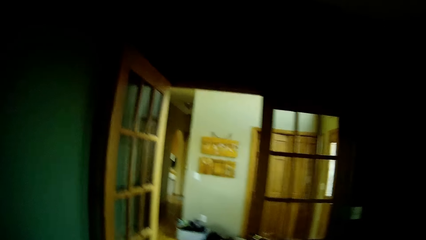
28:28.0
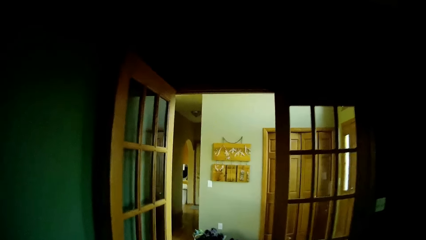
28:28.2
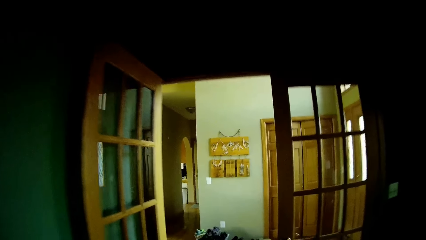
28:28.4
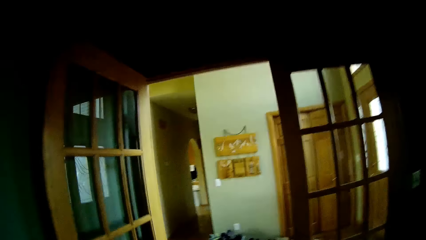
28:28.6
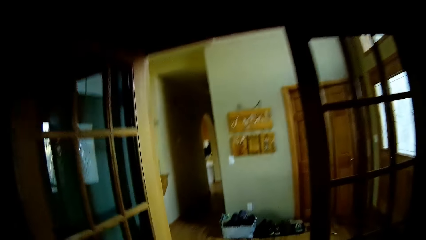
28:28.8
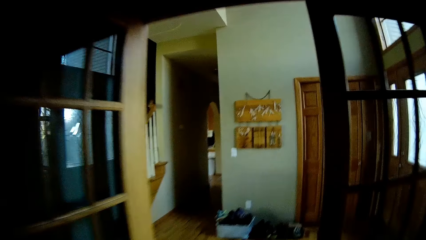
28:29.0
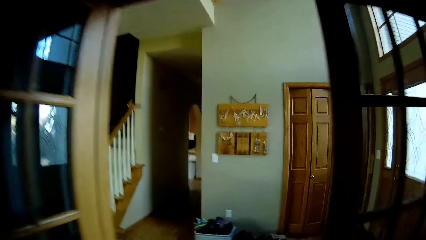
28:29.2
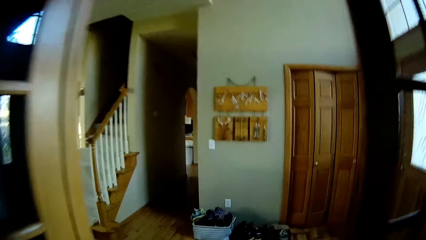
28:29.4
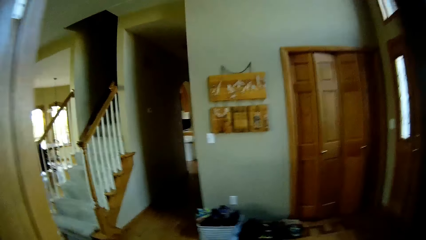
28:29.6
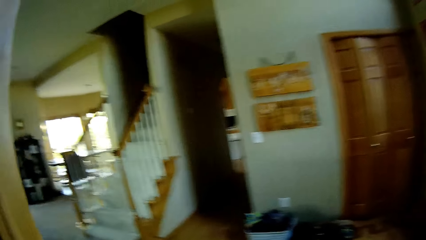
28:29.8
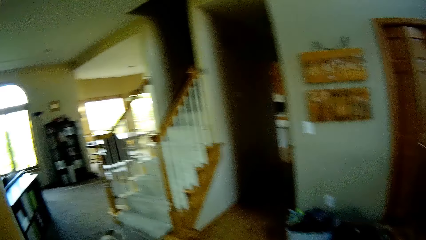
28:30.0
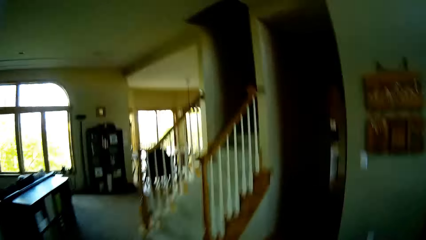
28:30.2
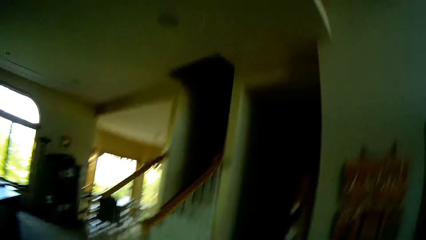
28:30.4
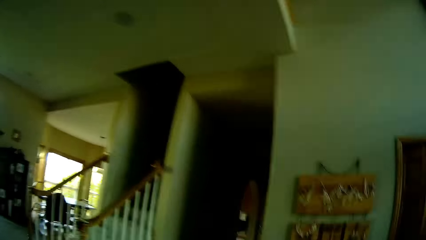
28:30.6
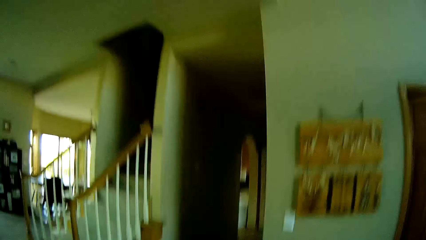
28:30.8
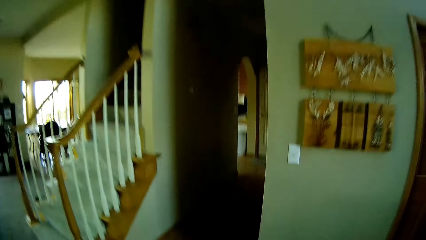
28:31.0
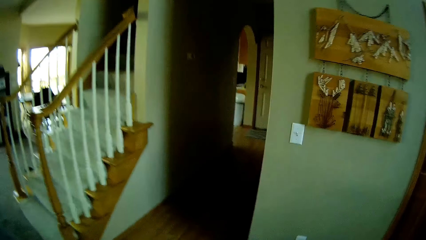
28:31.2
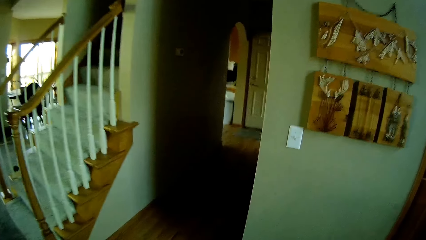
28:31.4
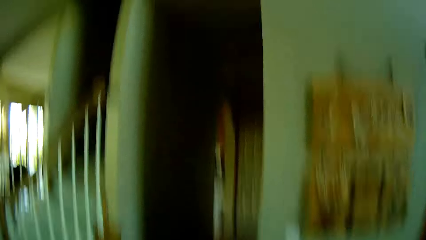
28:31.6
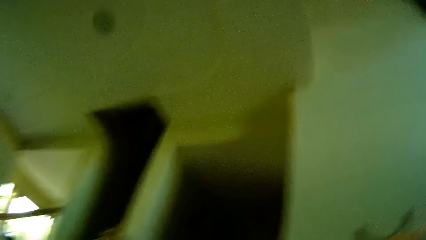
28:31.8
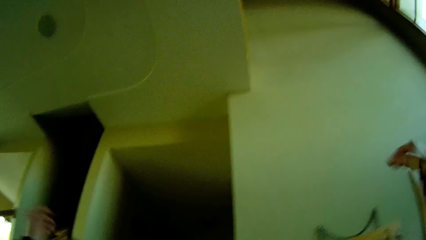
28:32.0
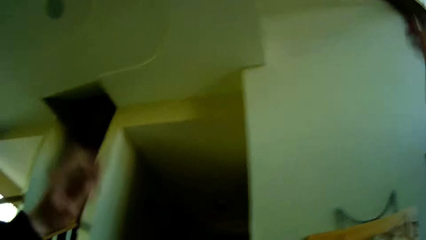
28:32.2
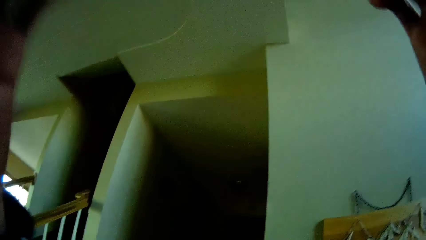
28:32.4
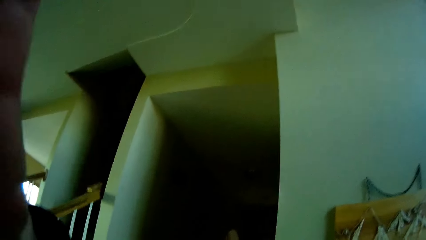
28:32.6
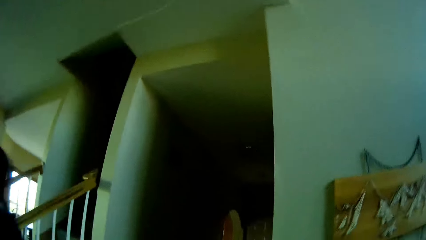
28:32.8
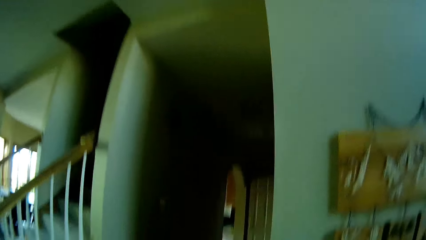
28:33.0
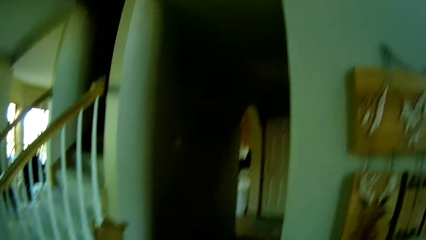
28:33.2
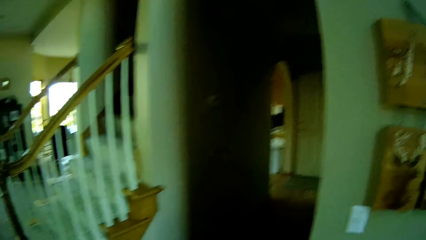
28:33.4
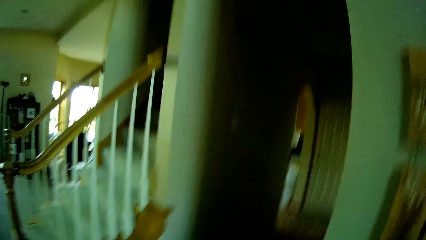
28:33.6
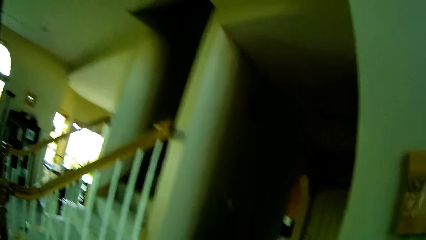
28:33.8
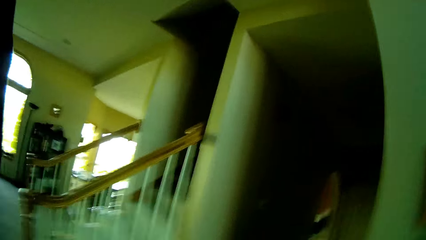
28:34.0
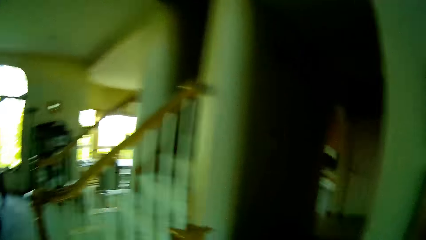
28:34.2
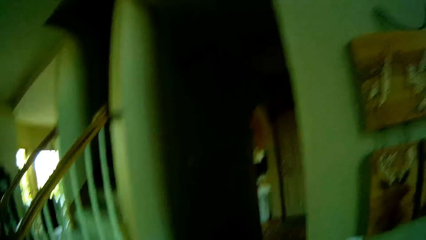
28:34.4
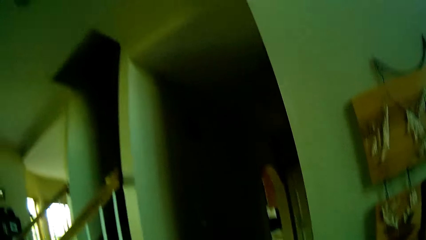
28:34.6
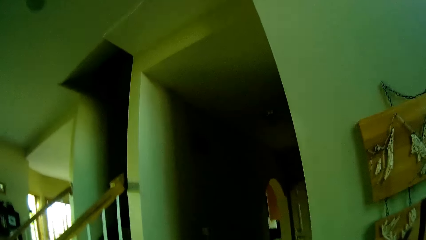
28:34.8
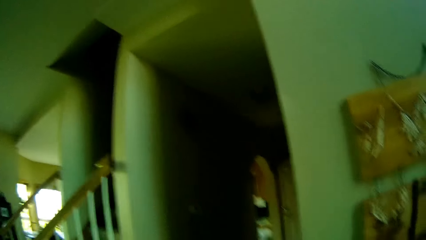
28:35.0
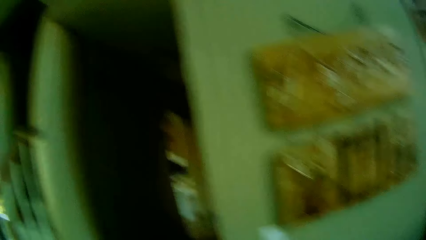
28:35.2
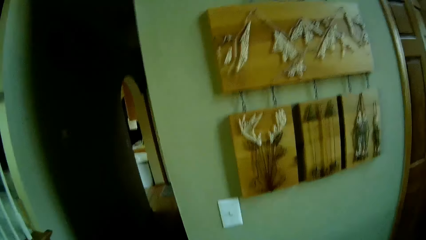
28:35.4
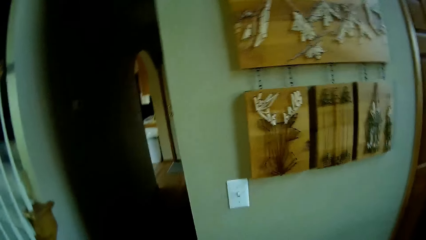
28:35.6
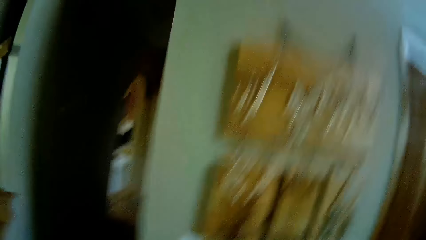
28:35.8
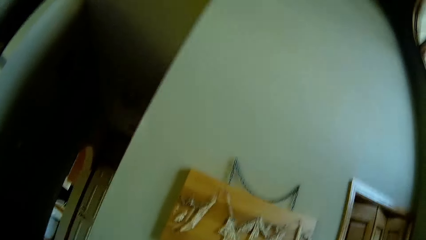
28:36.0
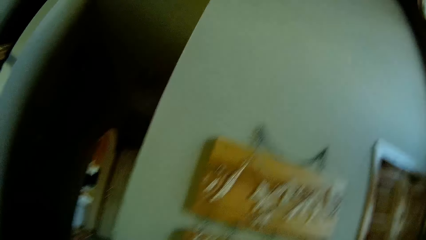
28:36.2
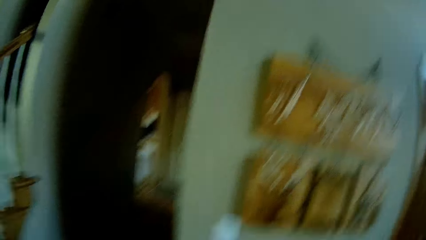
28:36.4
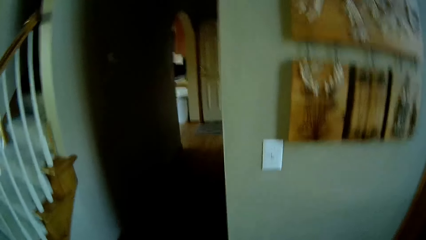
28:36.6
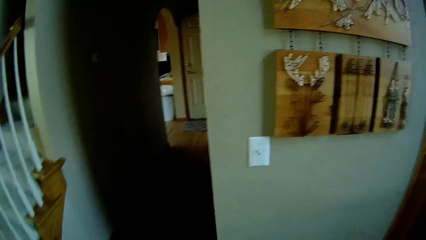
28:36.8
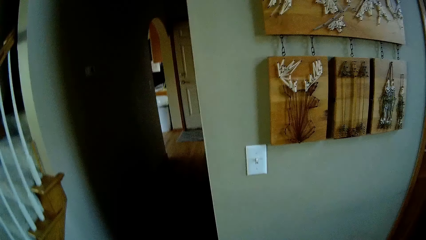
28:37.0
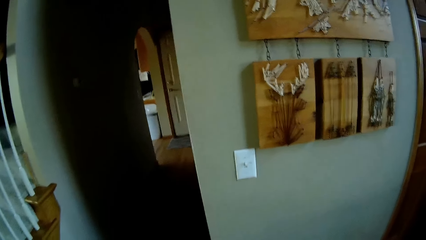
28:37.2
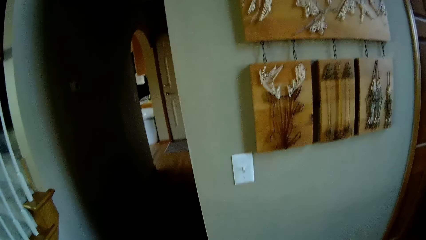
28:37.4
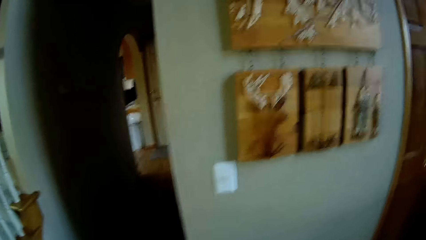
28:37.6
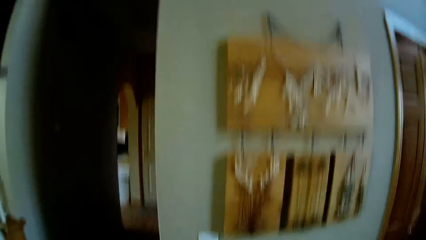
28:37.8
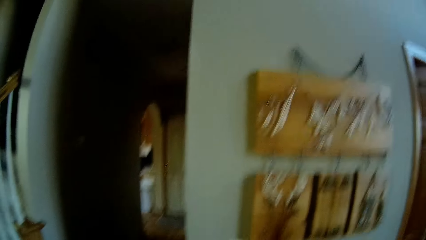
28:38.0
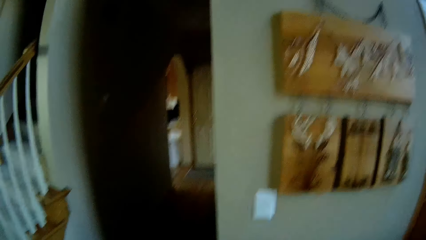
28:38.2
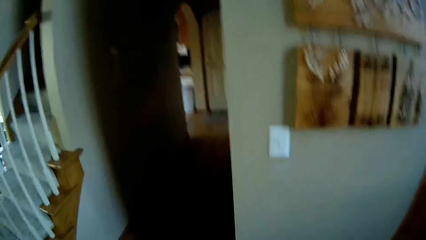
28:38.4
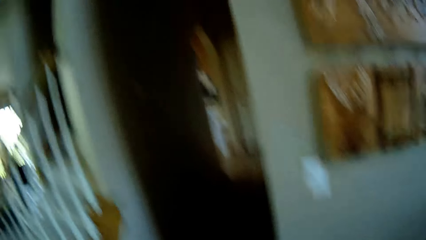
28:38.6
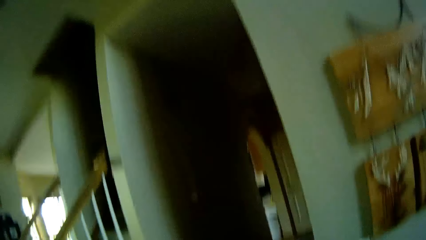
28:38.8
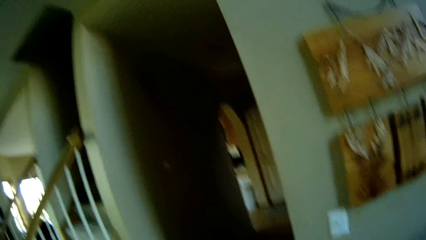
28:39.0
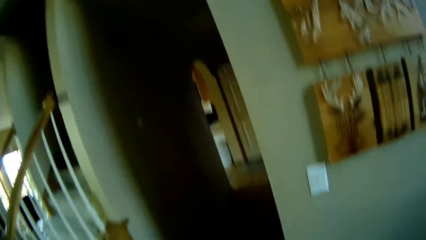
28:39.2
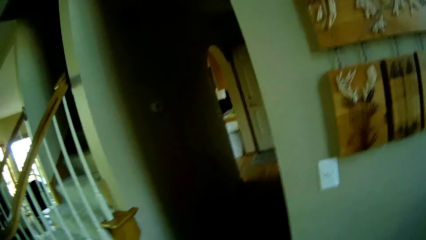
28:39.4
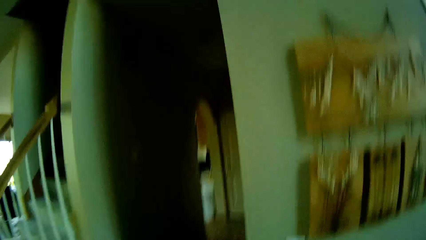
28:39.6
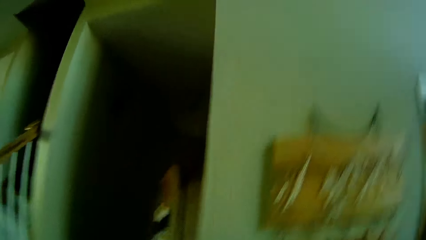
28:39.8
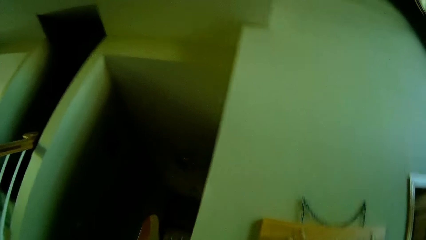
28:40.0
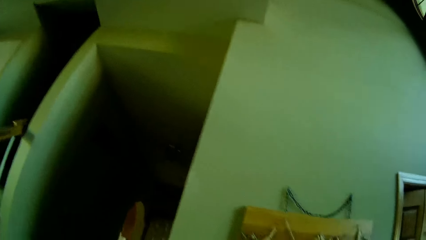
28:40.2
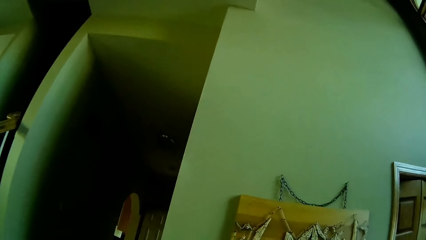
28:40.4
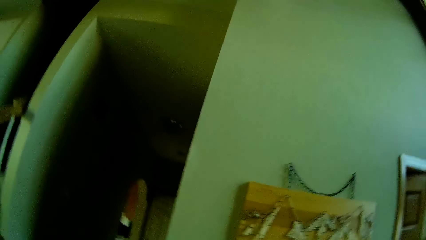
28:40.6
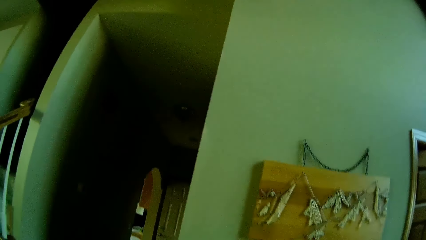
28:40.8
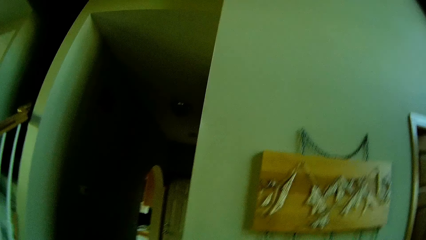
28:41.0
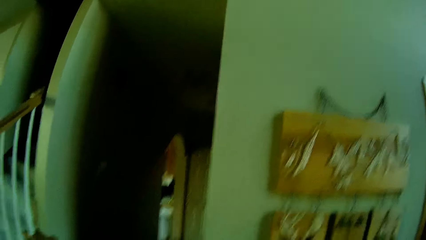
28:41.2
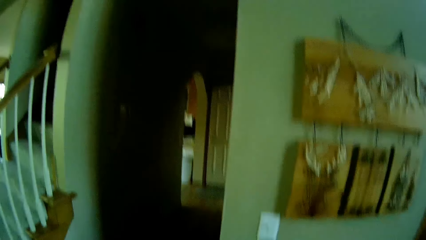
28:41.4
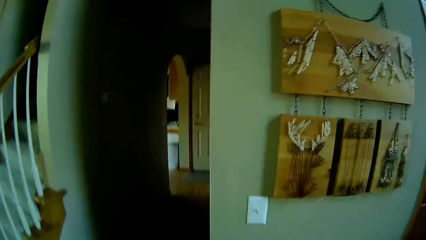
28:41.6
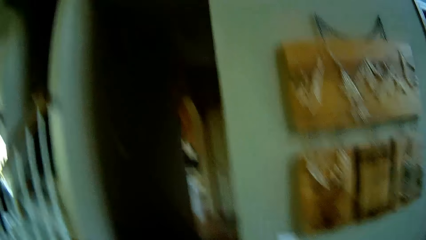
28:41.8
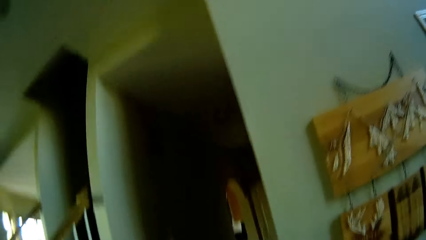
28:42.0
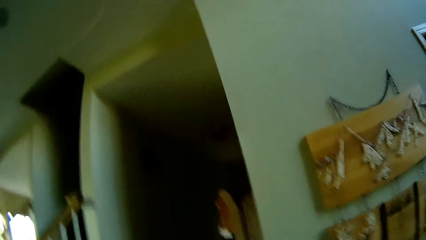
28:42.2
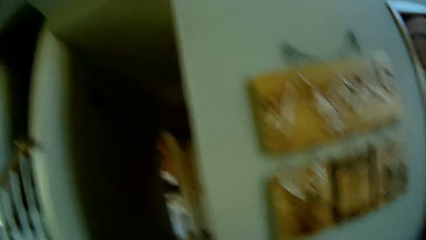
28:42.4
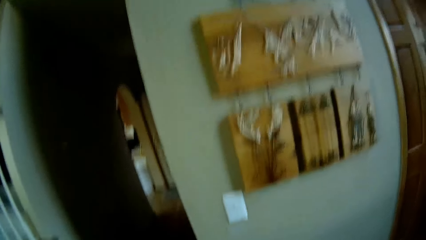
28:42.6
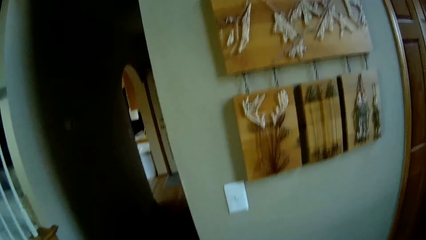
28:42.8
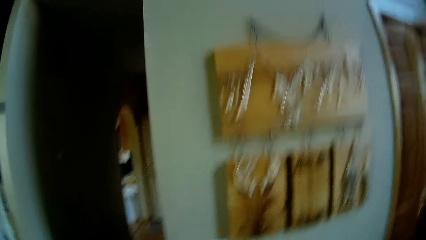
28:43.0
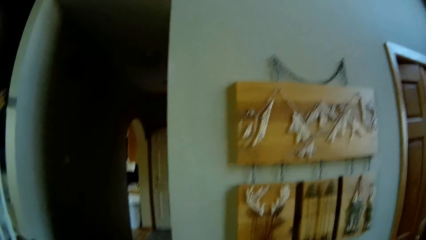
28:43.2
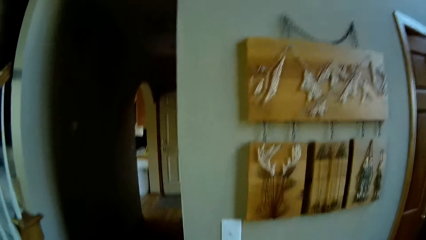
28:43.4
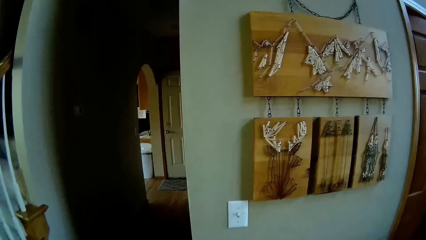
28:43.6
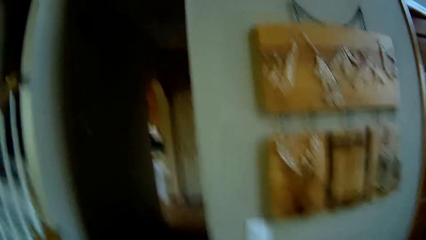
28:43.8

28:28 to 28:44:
The camera wearer walks out of the study. They look around.
